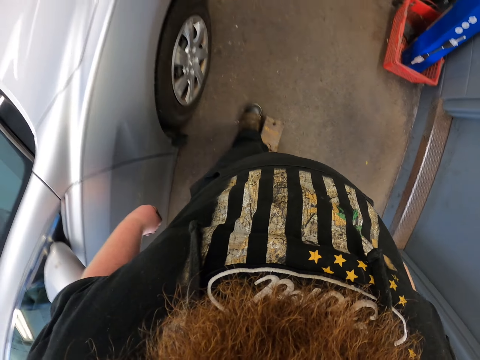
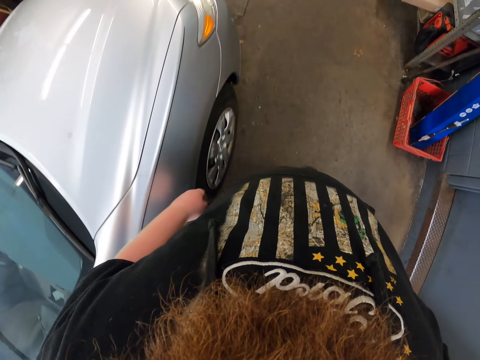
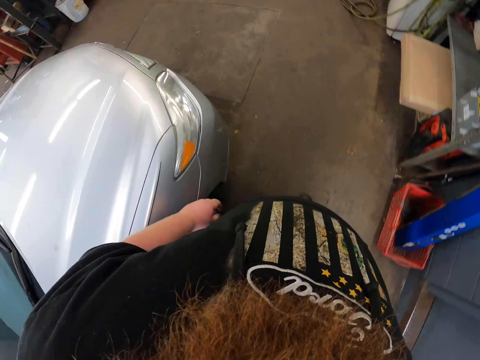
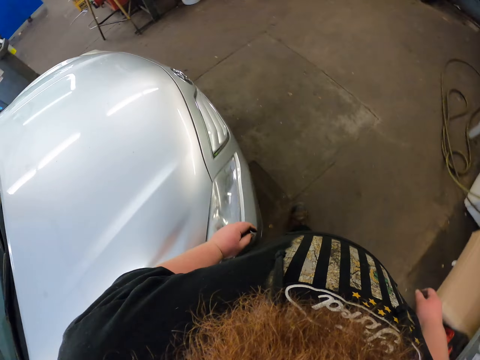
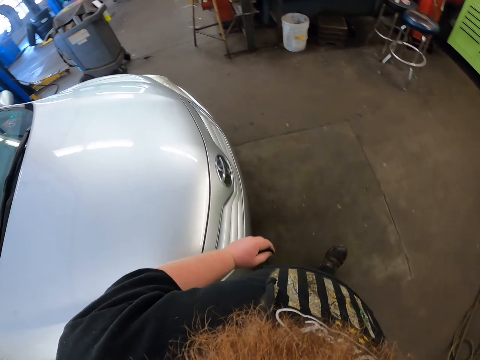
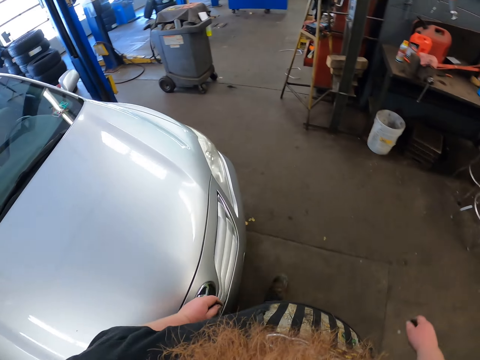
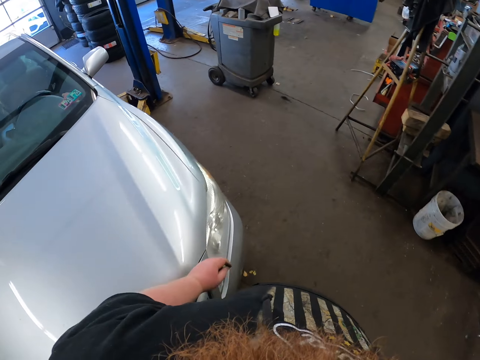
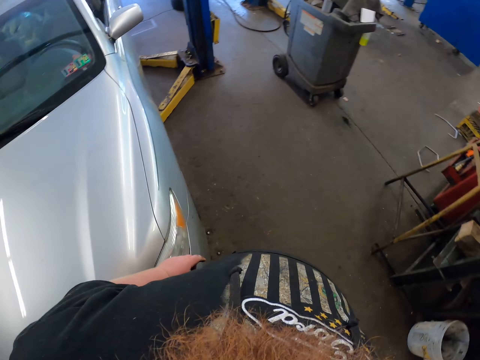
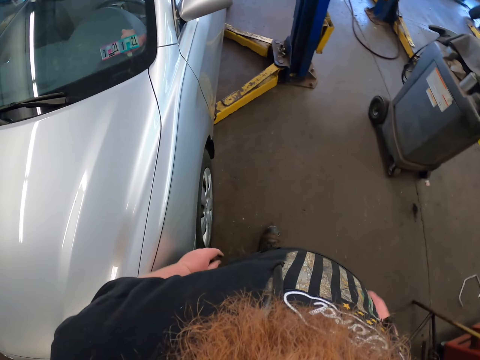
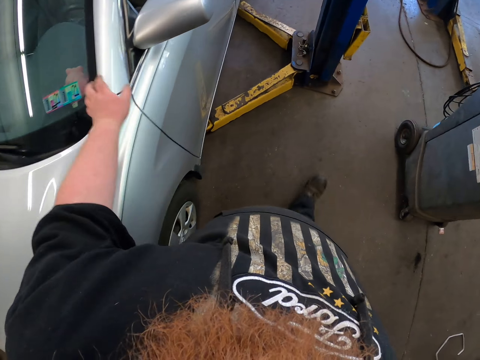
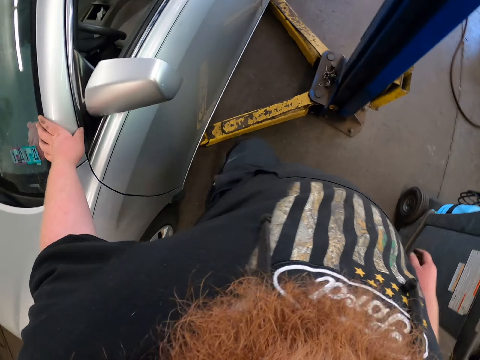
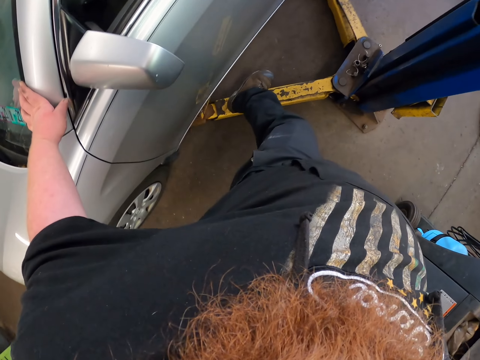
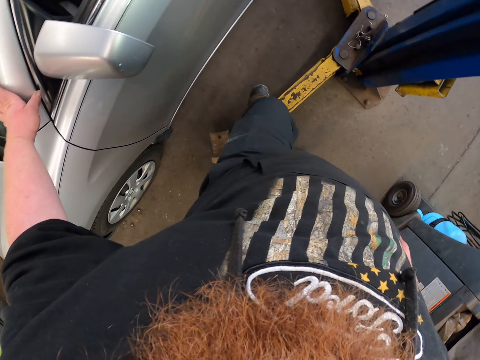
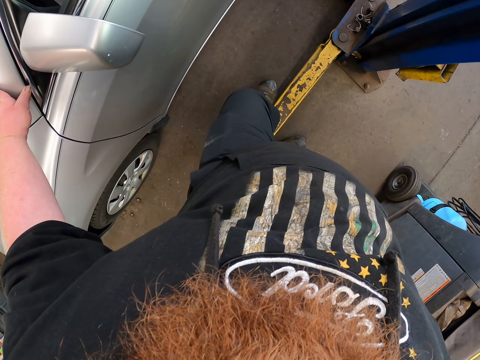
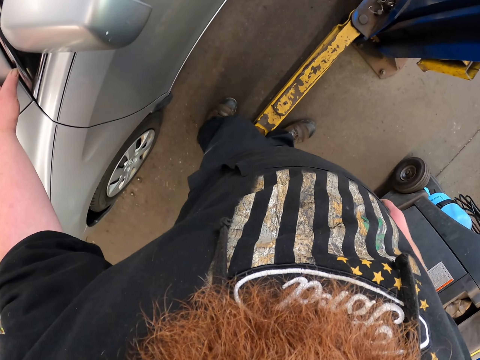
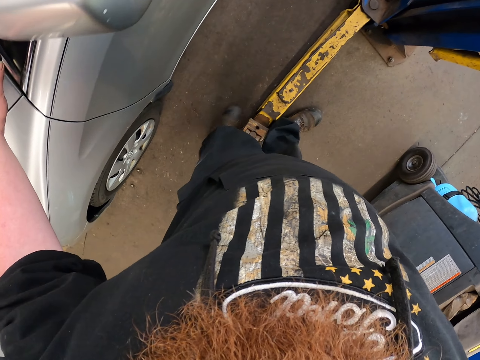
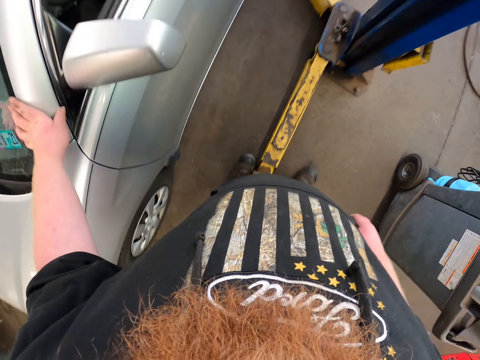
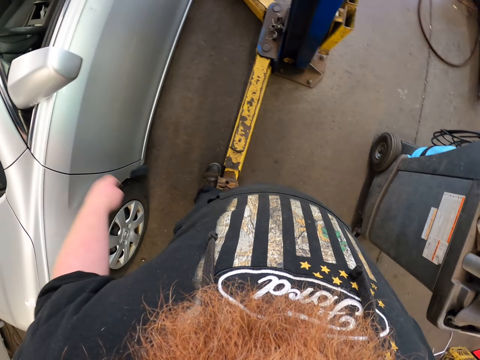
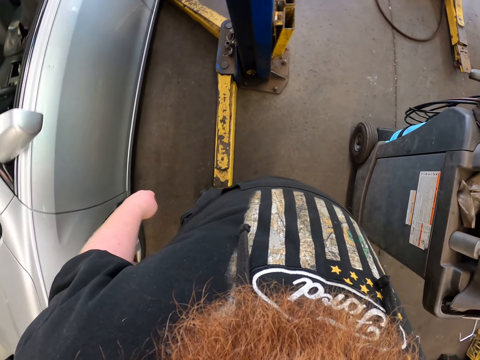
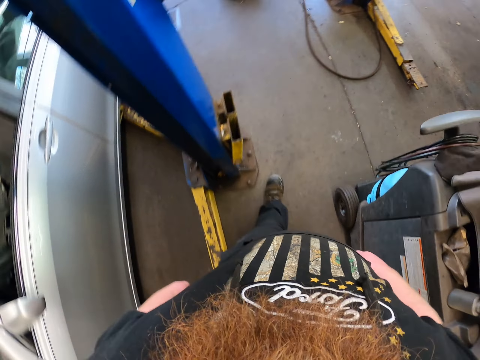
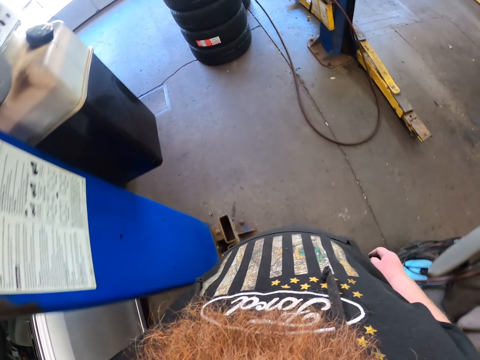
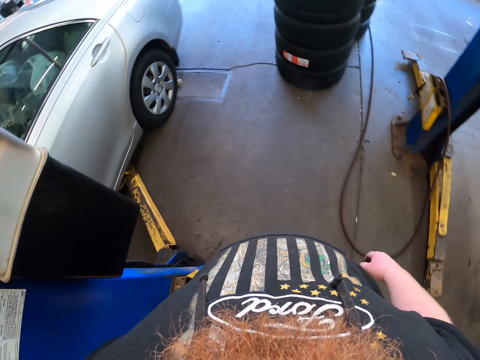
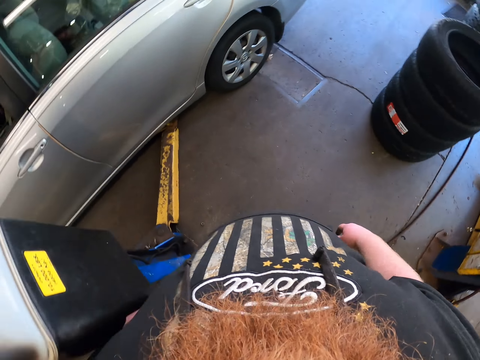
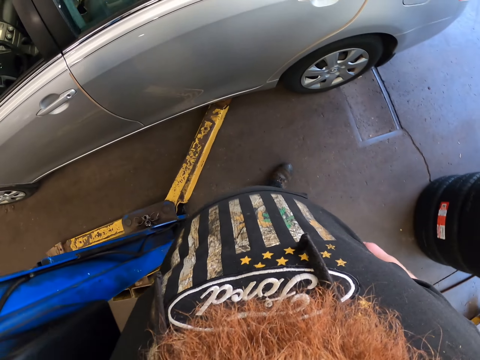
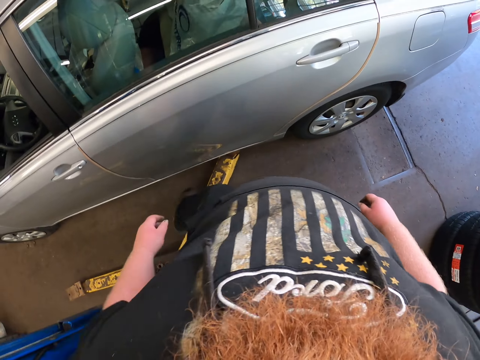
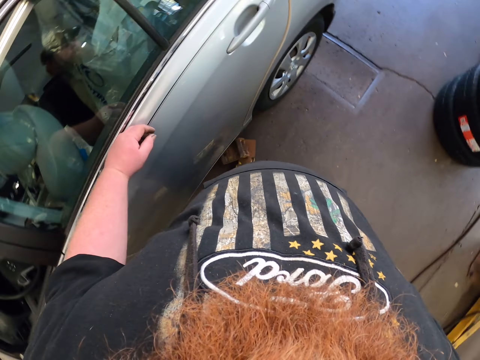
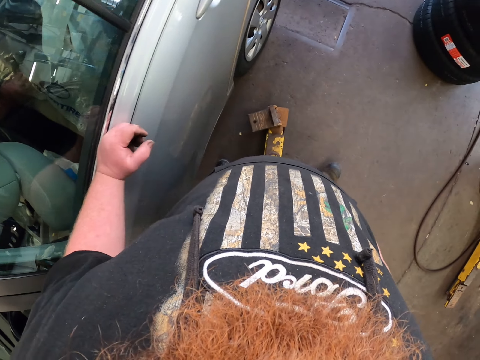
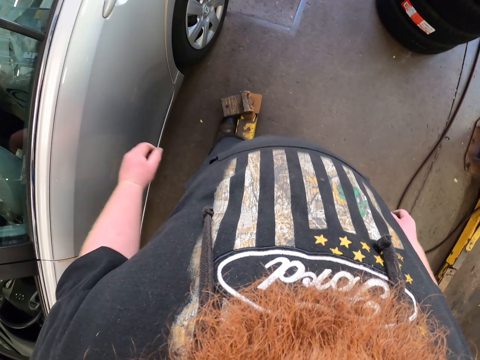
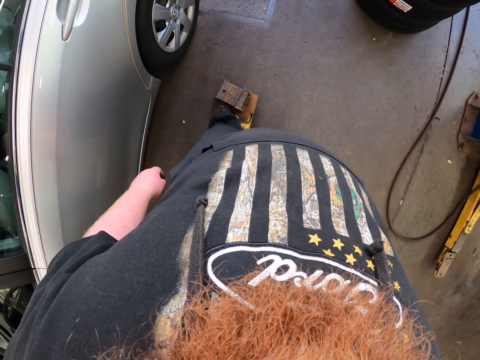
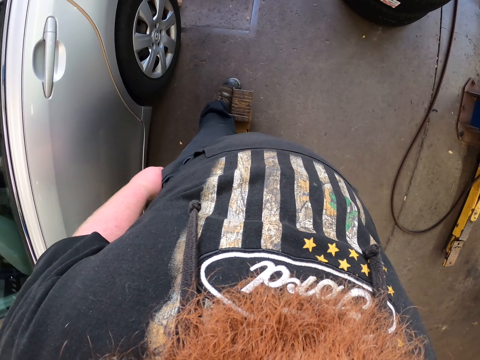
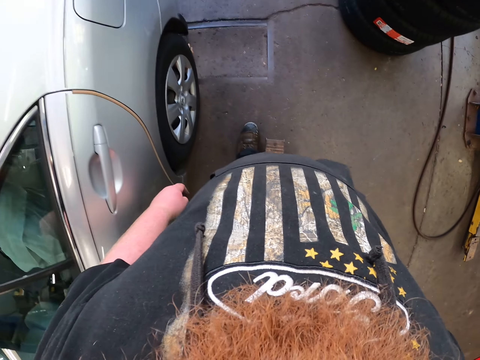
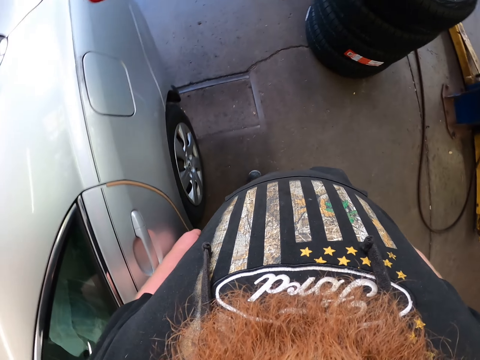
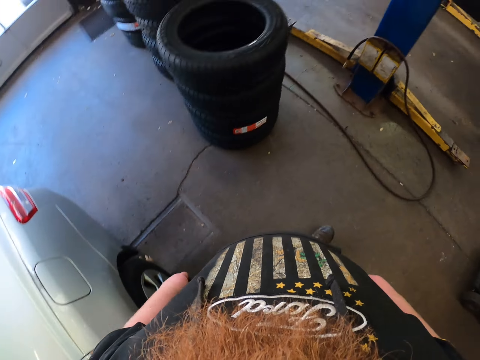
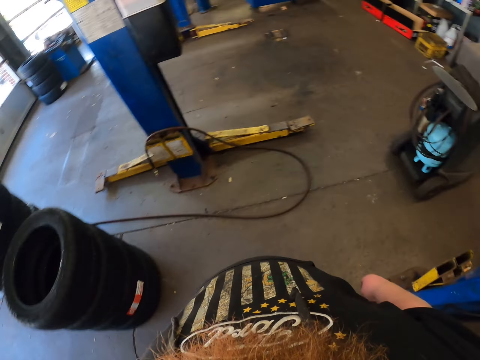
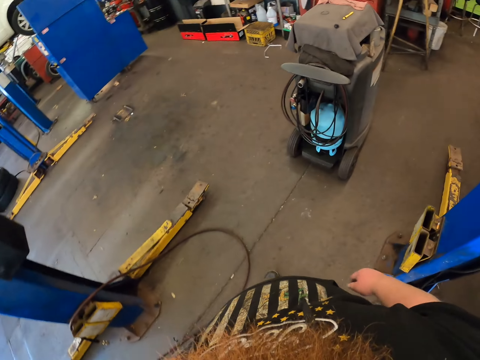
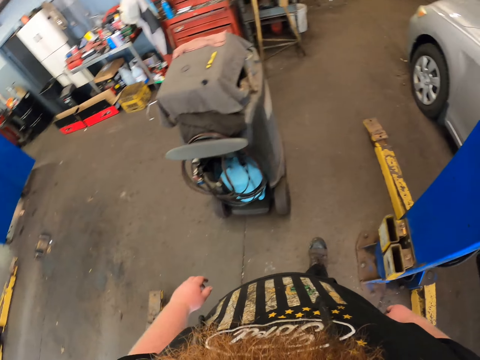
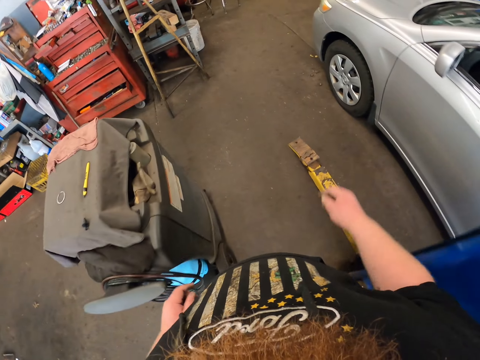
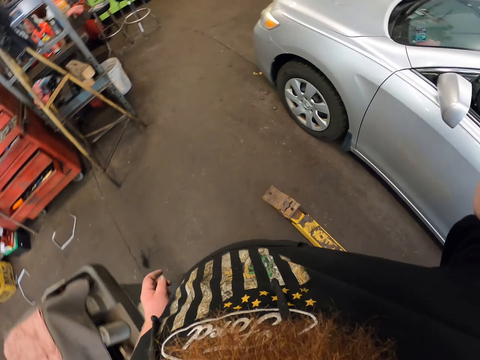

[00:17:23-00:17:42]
The camera wearer walks near the car. They place a hand on the car. They move the hydraulic car lift arm with the leg. They lower the hand. They walk towards the car. They move the hydraulic car lift arm with the leg. They walk near the car. They fix the camera.
